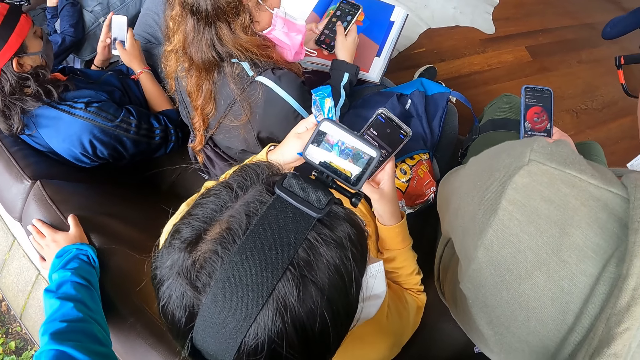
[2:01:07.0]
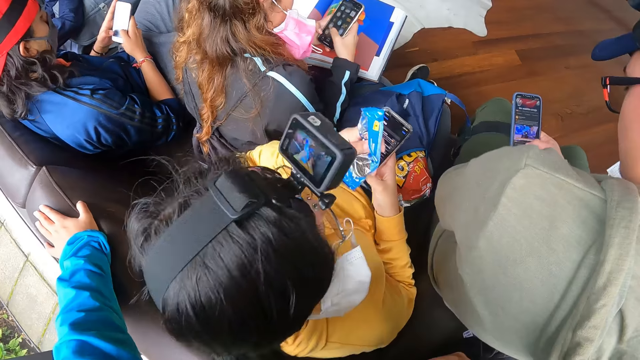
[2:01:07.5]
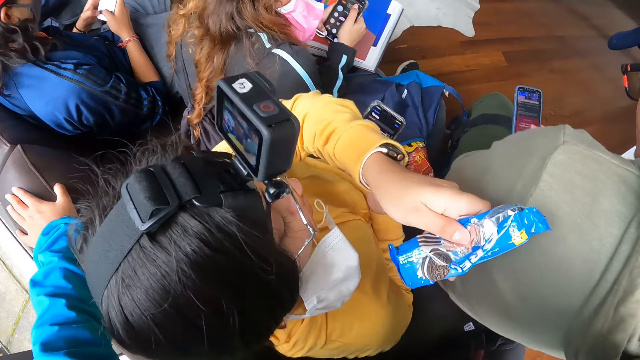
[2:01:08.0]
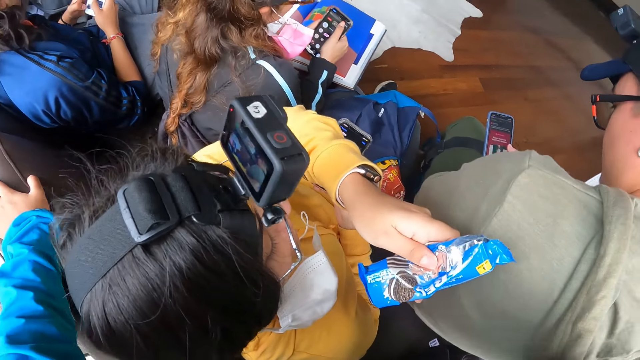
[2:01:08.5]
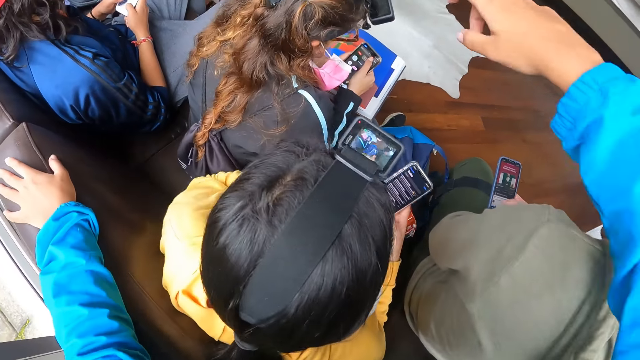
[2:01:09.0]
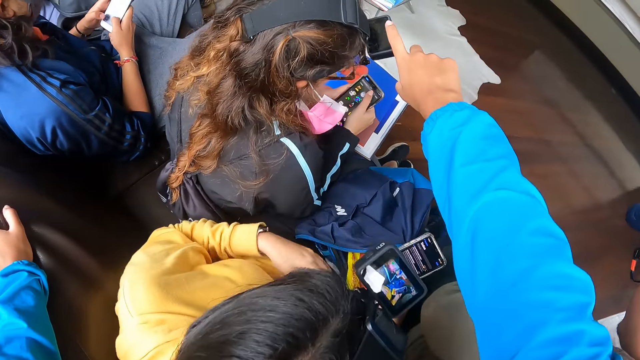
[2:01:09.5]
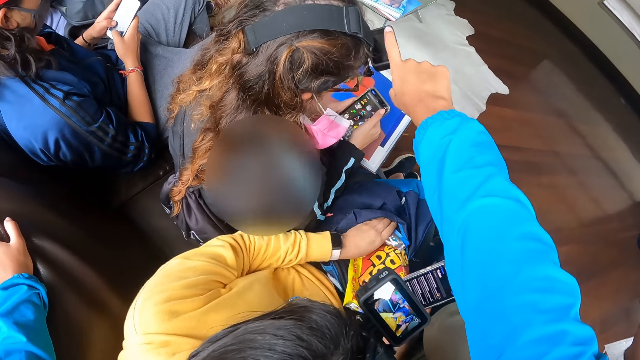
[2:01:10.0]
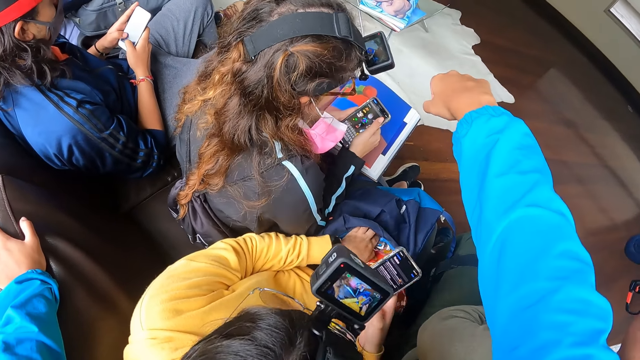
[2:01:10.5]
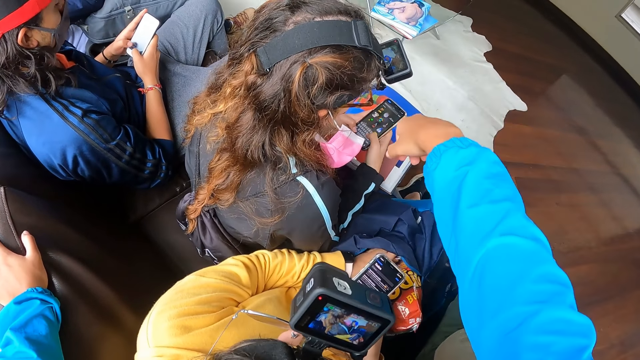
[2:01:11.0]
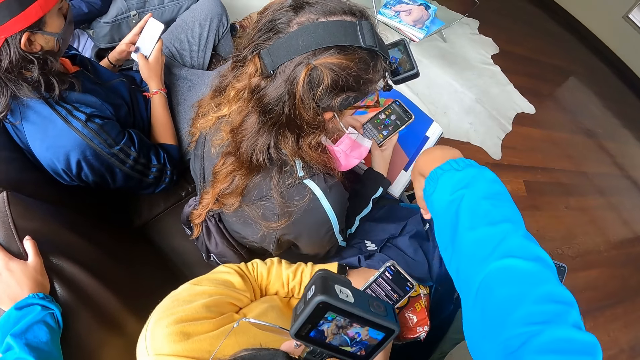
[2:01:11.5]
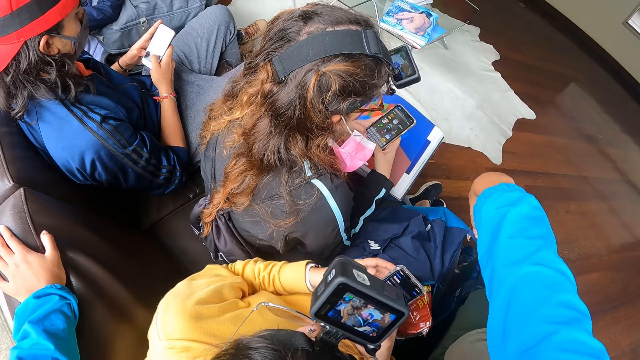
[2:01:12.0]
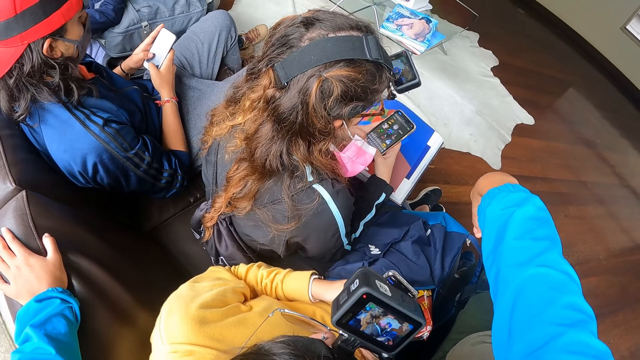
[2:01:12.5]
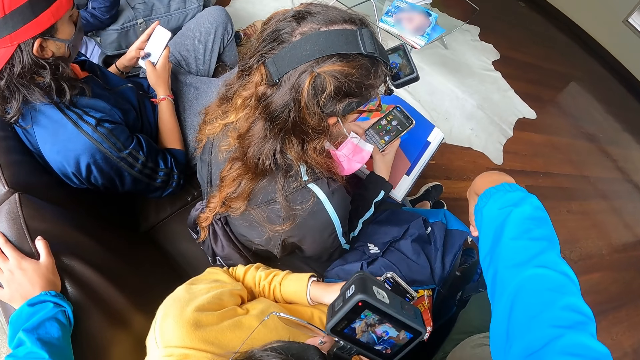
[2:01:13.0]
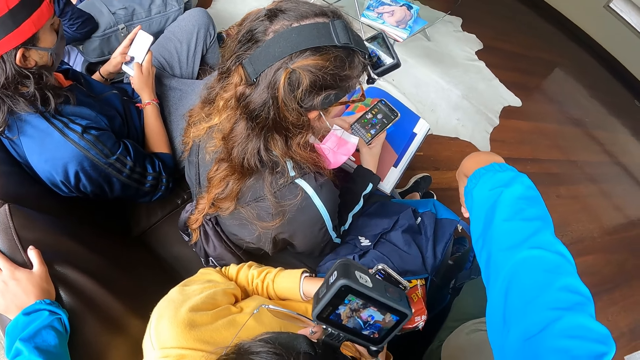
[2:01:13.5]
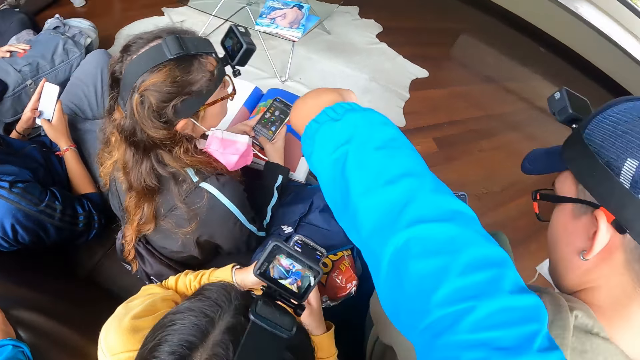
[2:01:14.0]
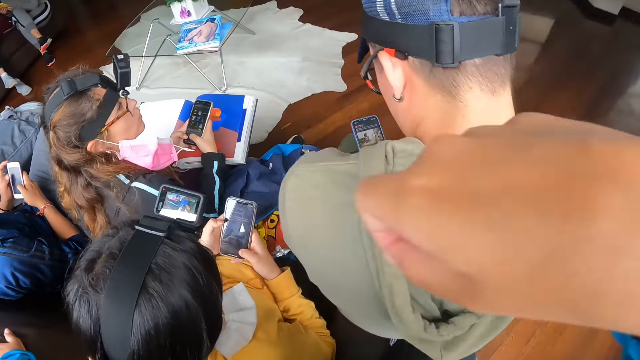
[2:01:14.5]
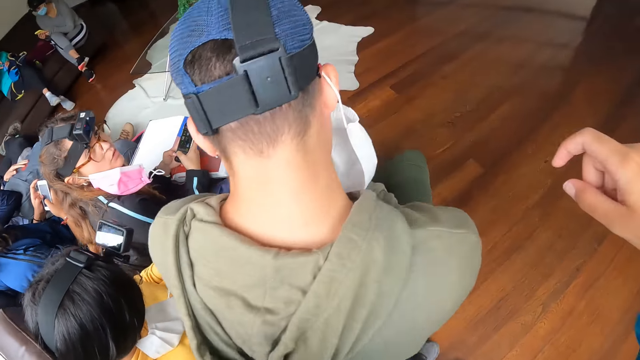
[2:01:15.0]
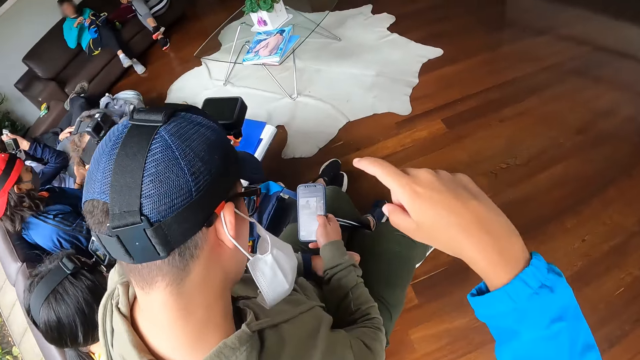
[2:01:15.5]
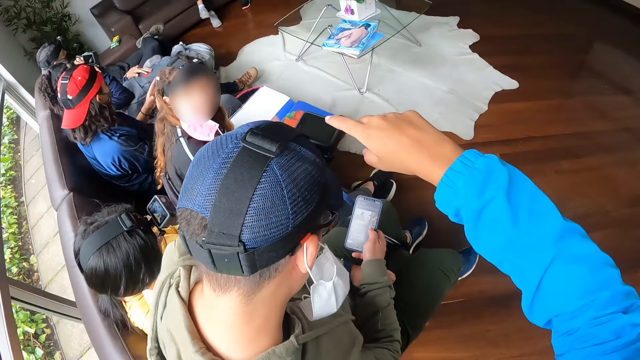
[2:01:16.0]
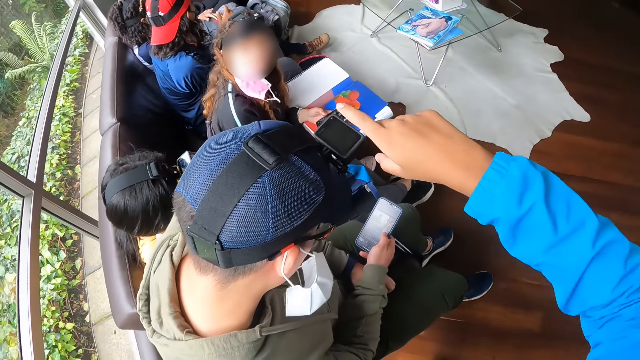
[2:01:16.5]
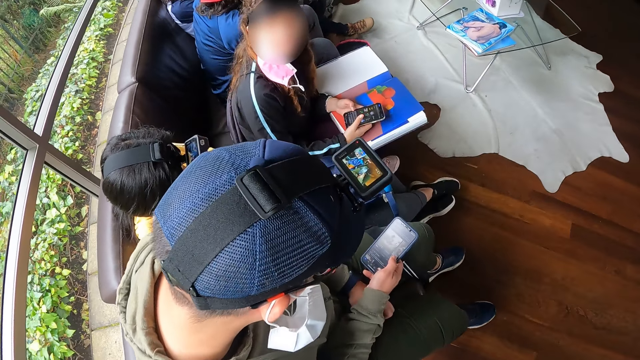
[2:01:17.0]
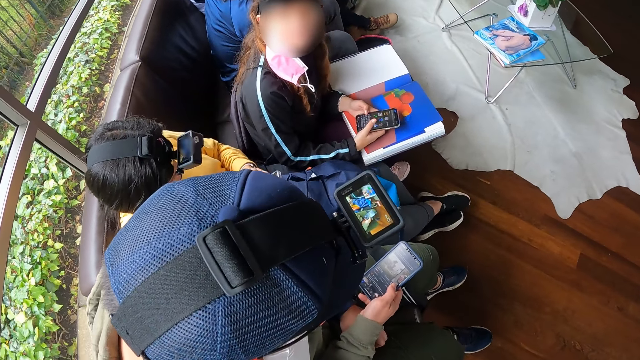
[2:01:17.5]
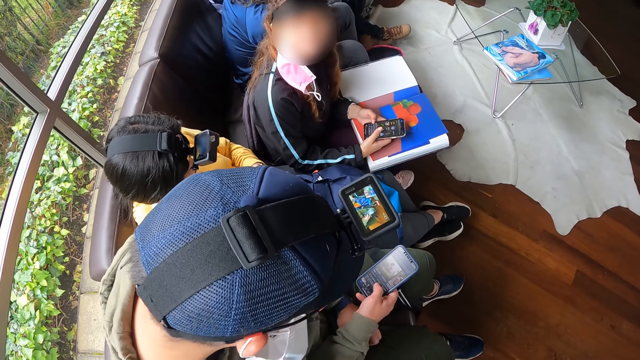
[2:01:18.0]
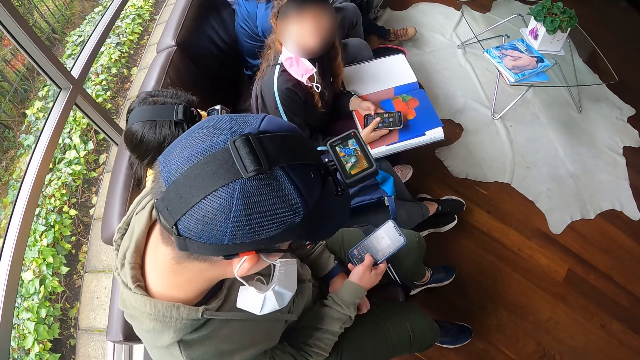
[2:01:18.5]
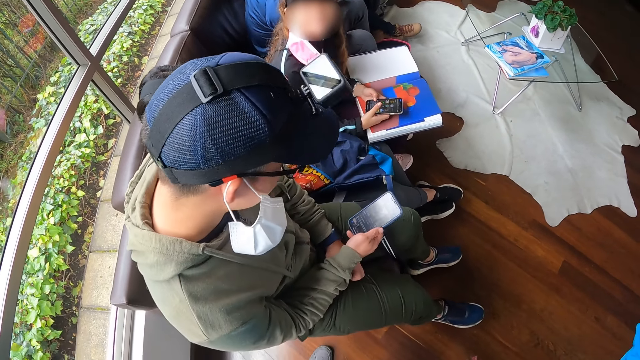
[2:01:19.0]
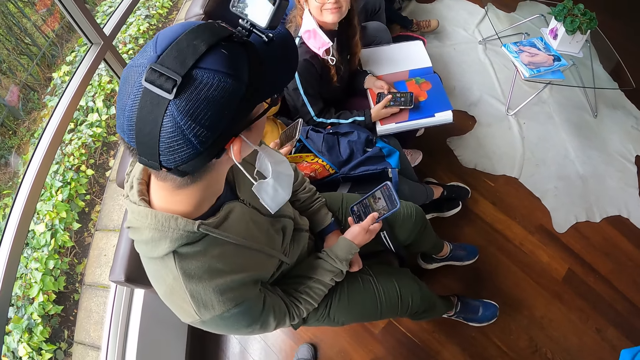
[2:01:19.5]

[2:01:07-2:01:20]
The camera wearer is given a snack by a person. She touches a camera on a woman's head with her right hand. She operates the camera. She touches a camera on a man's head with her right hand.

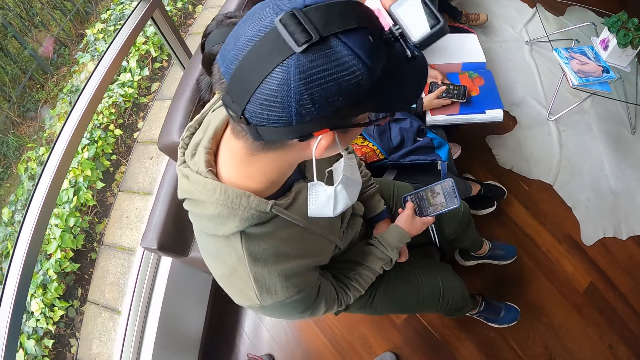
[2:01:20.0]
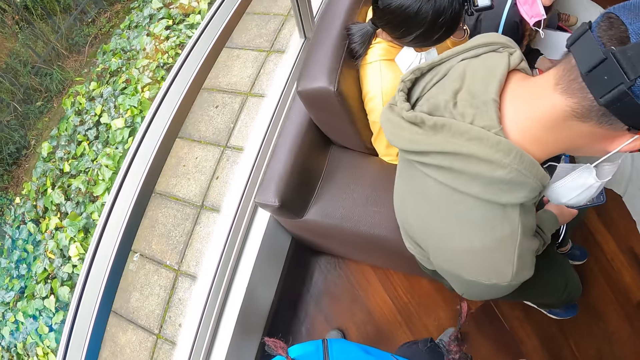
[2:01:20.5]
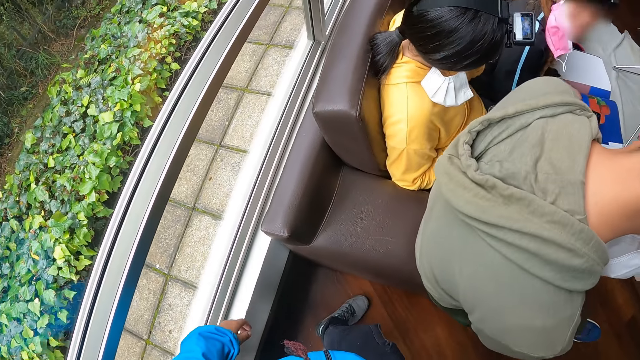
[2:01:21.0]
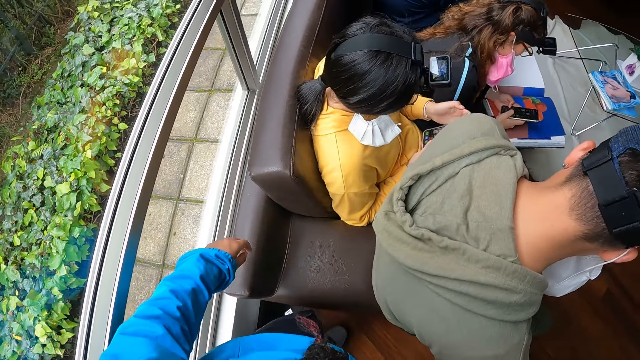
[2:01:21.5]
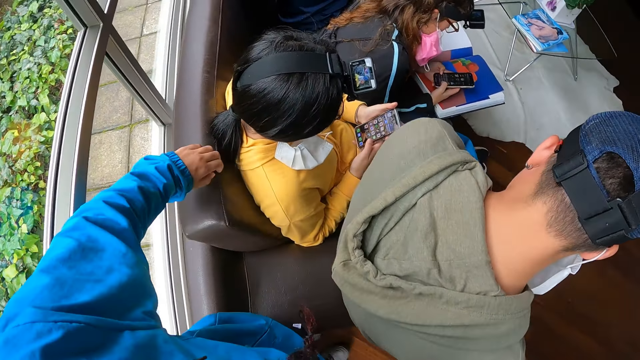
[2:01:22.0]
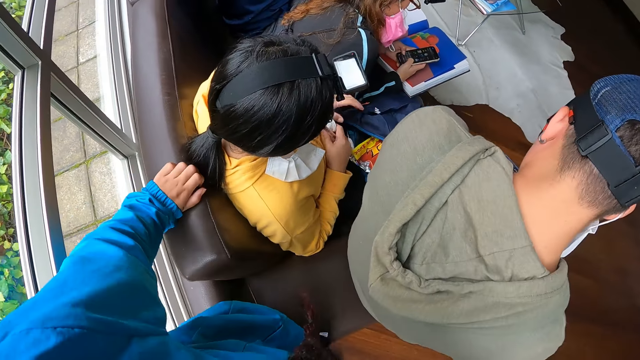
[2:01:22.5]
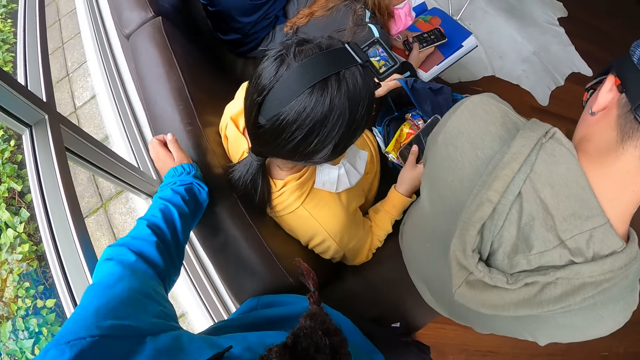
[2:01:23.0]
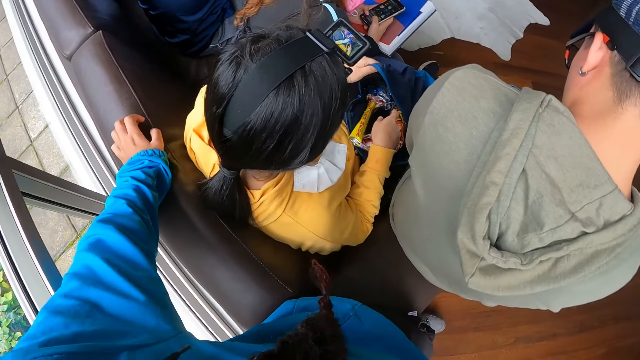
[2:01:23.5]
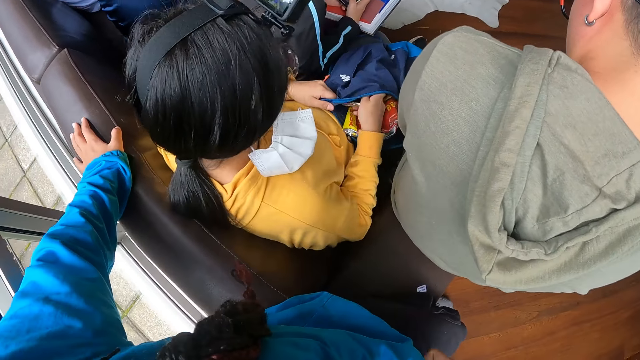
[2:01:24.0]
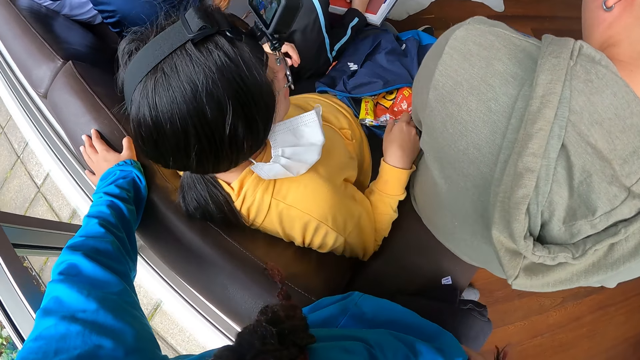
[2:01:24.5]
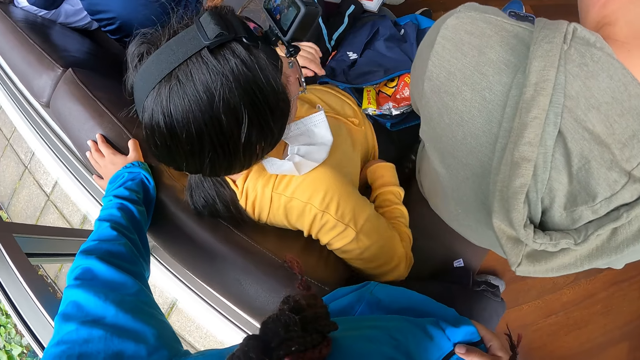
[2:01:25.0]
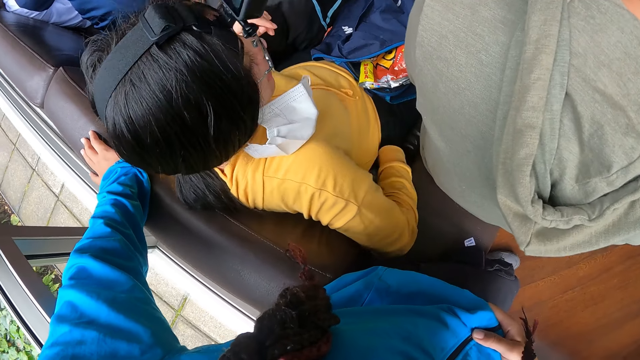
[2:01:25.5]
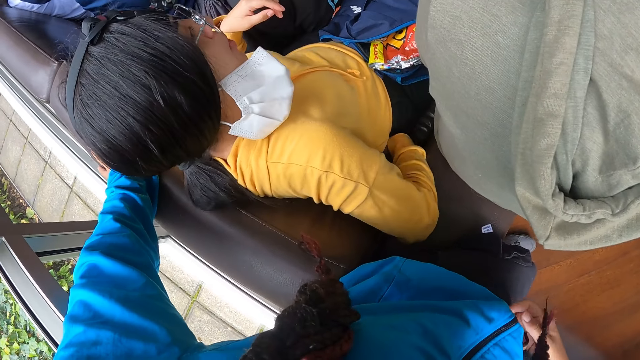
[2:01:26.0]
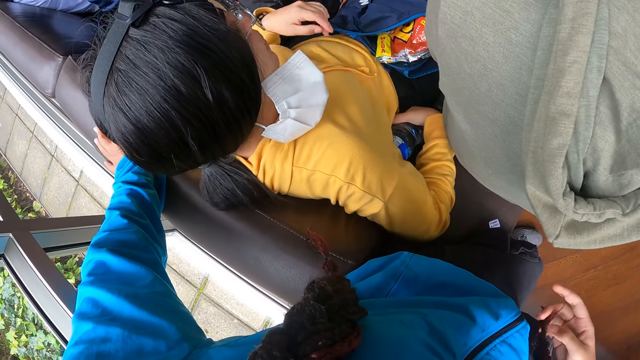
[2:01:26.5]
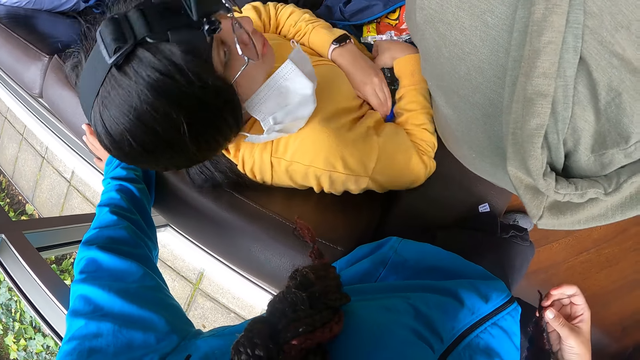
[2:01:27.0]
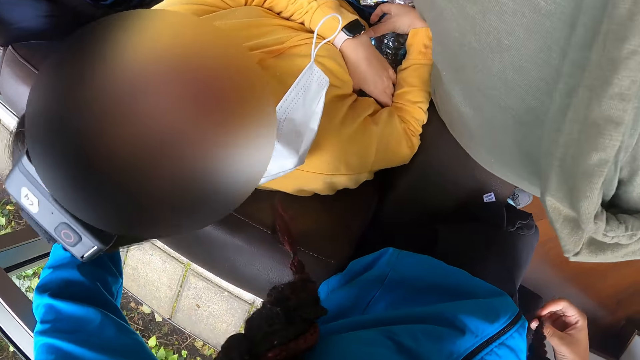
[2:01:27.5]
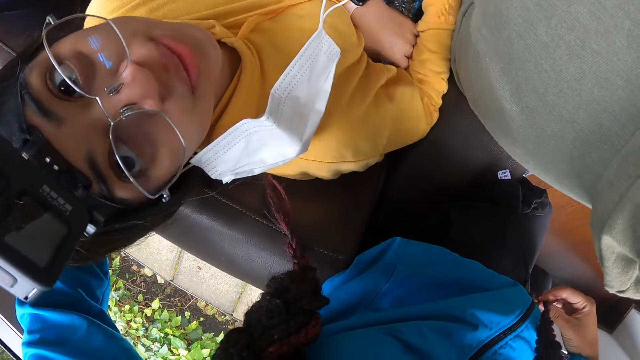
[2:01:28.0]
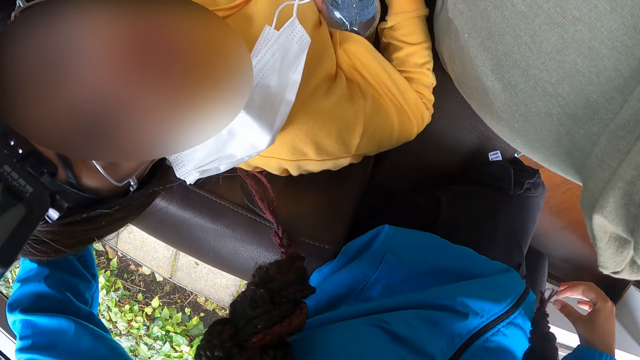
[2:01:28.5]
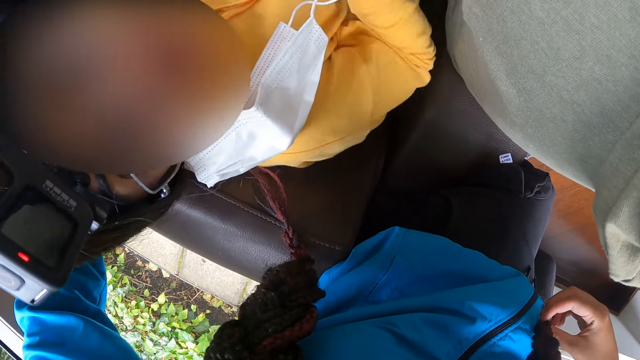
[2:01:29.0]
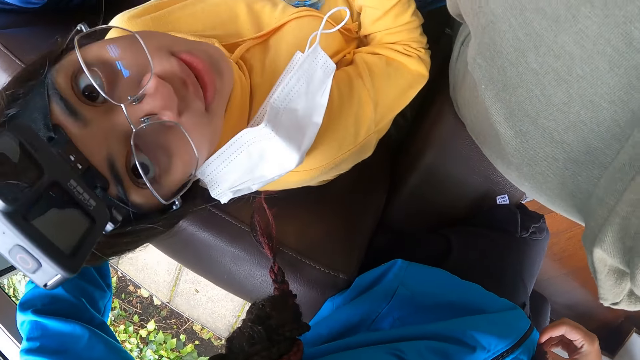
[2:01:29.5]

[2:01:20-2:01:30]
The camera wearer places her left hand on the sofa. A woman holds the bag on her lap with her left hand. The woman puts the phone in her right hand in the bag on her lap. The woman carries the water bottle on the sofa with her right hand. The woman holds the water bottle with both hands. The camera wearer talks to a person.
